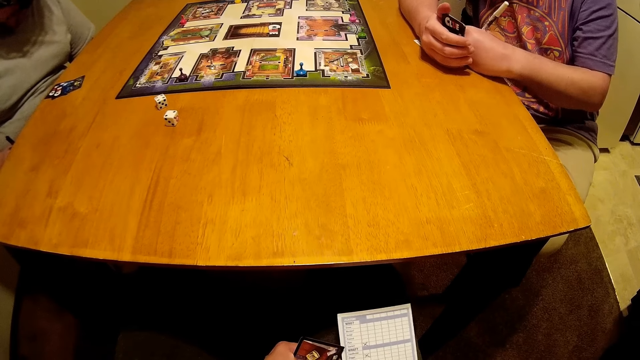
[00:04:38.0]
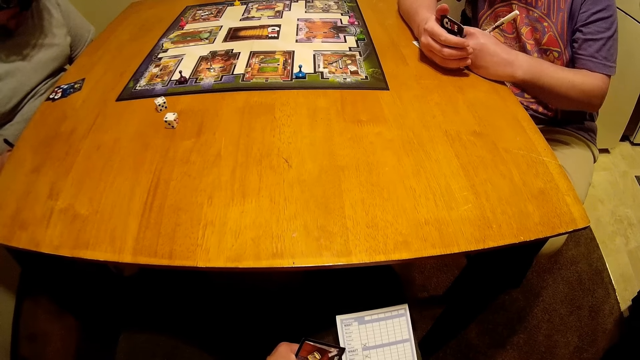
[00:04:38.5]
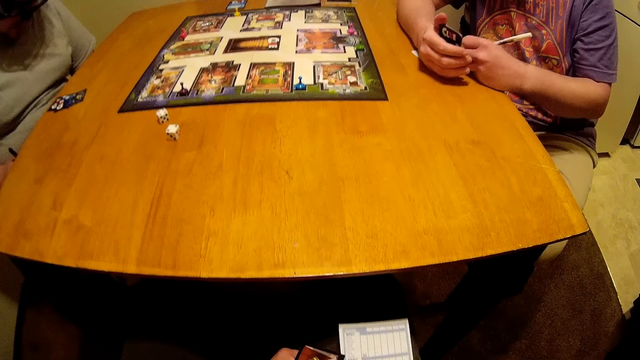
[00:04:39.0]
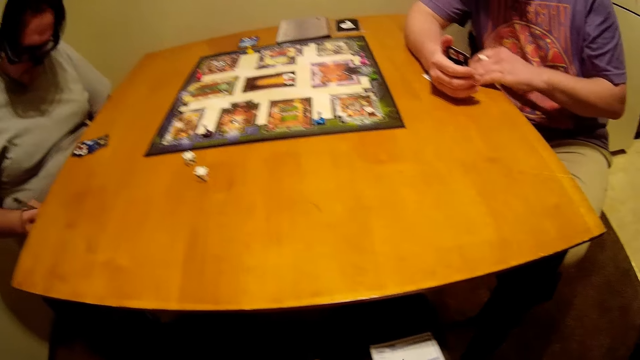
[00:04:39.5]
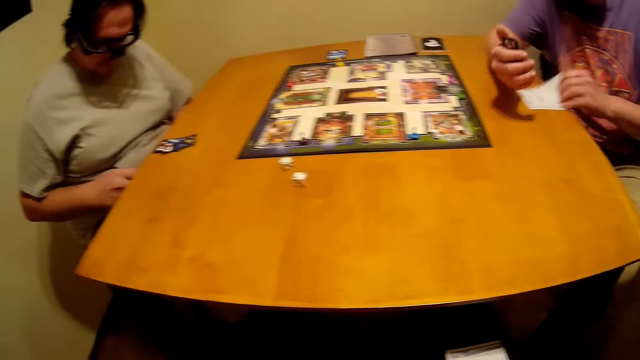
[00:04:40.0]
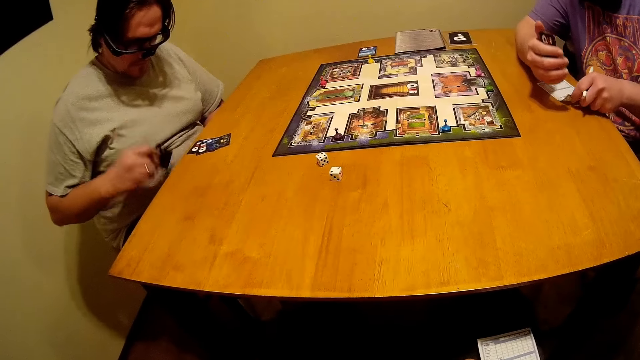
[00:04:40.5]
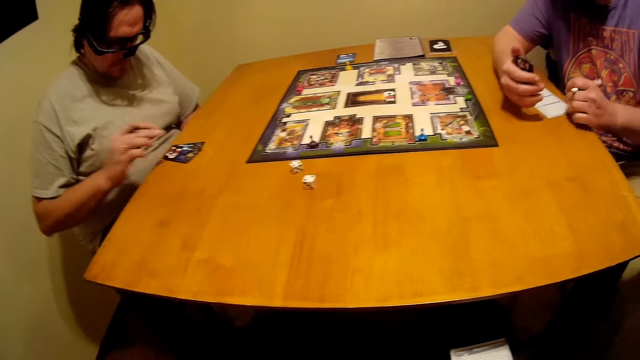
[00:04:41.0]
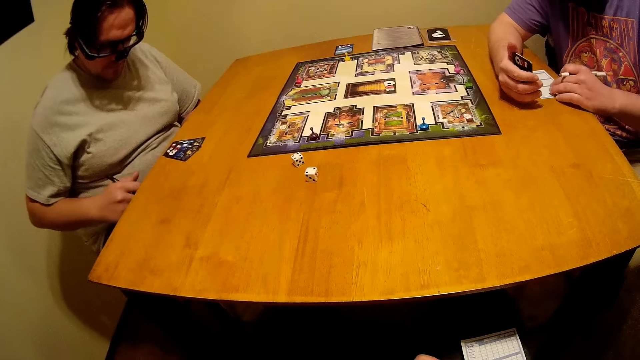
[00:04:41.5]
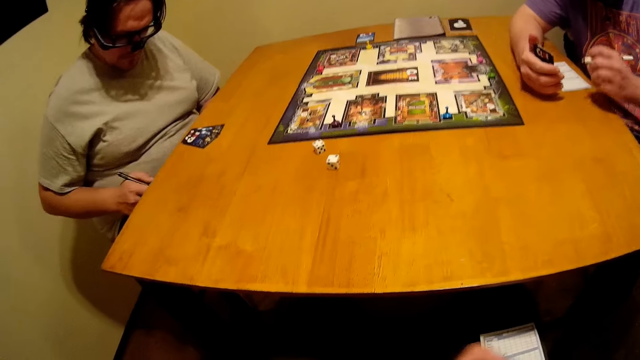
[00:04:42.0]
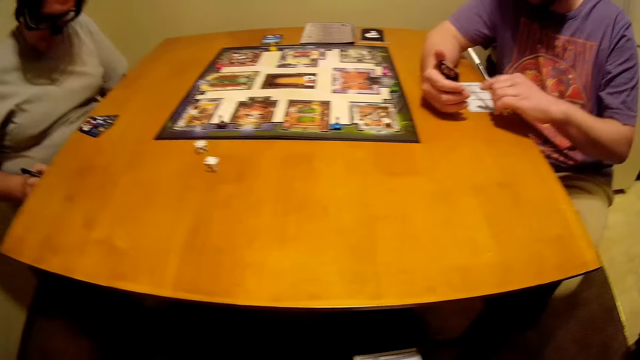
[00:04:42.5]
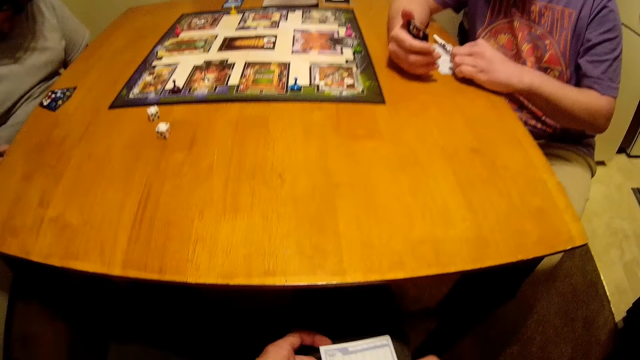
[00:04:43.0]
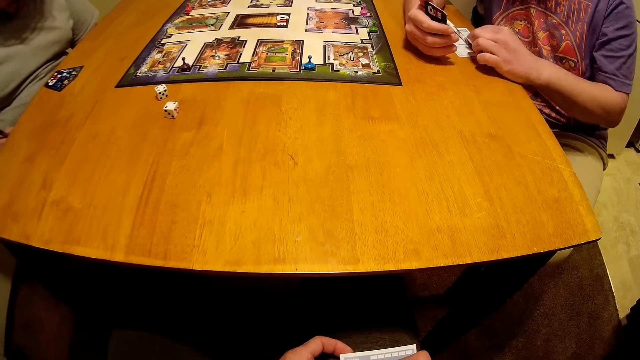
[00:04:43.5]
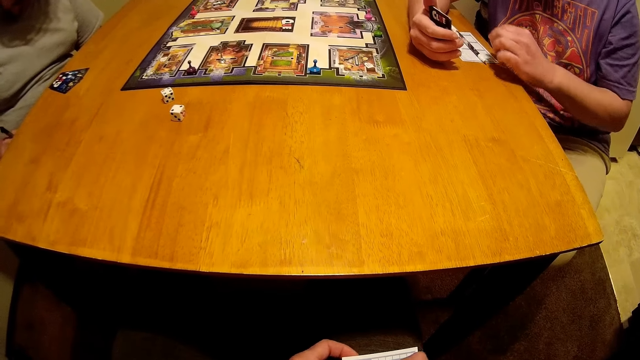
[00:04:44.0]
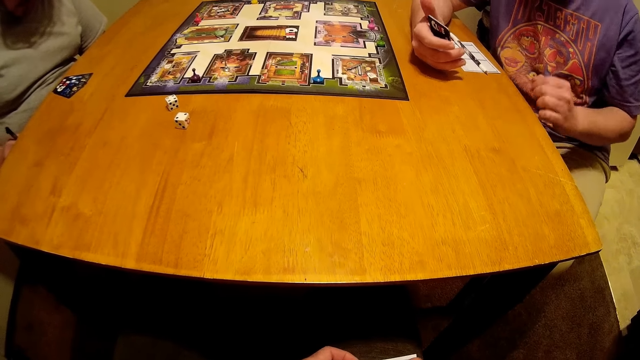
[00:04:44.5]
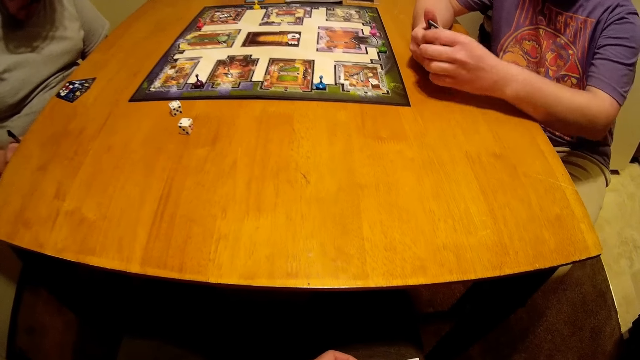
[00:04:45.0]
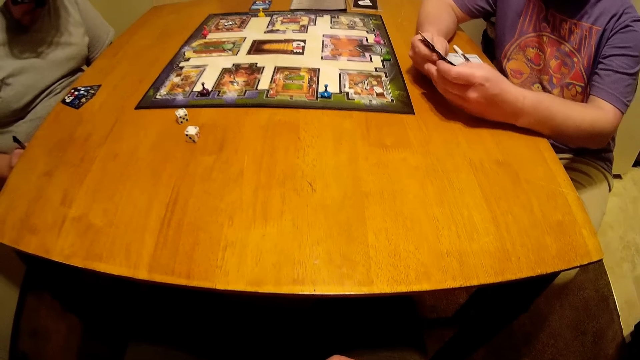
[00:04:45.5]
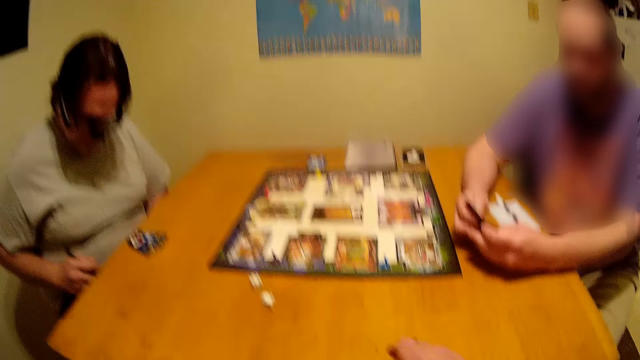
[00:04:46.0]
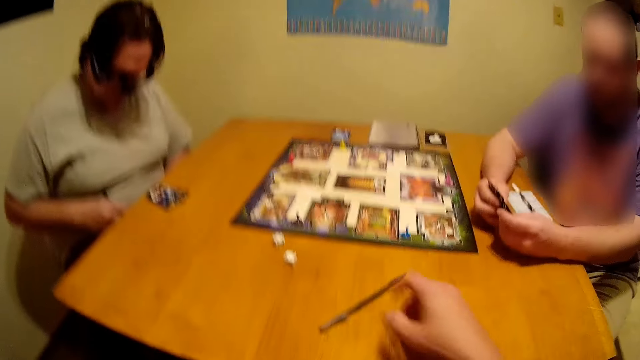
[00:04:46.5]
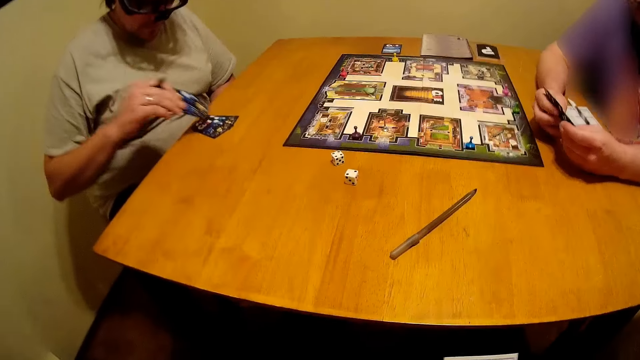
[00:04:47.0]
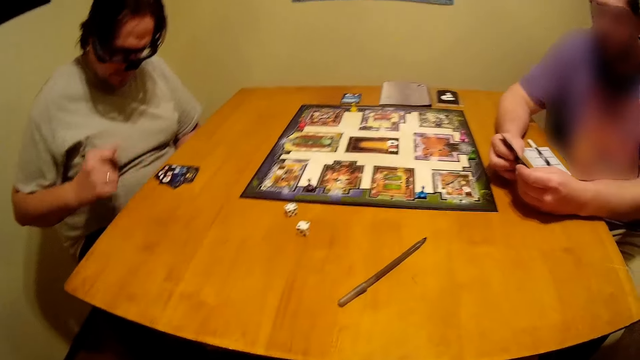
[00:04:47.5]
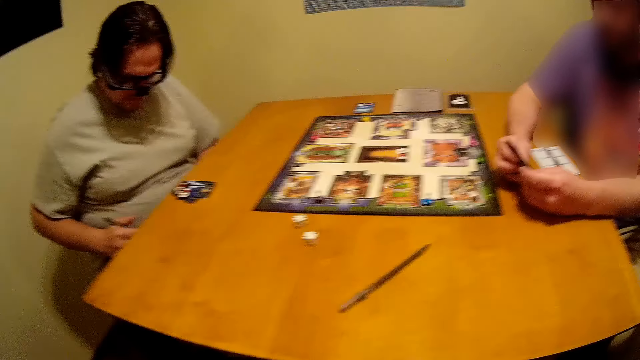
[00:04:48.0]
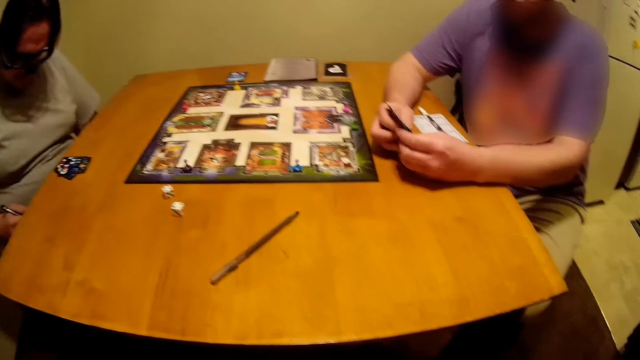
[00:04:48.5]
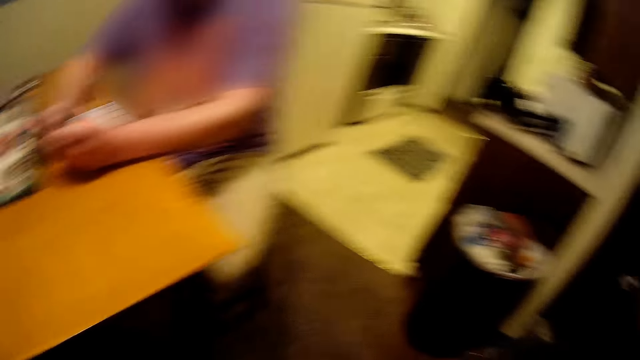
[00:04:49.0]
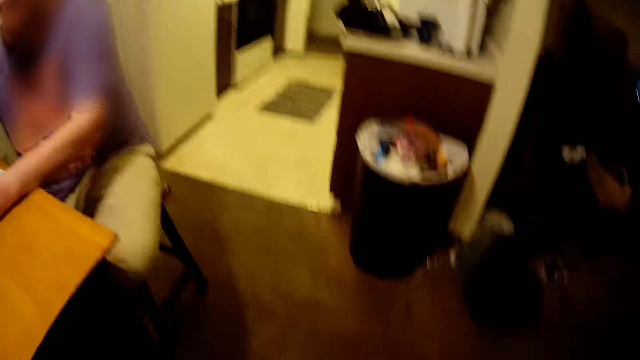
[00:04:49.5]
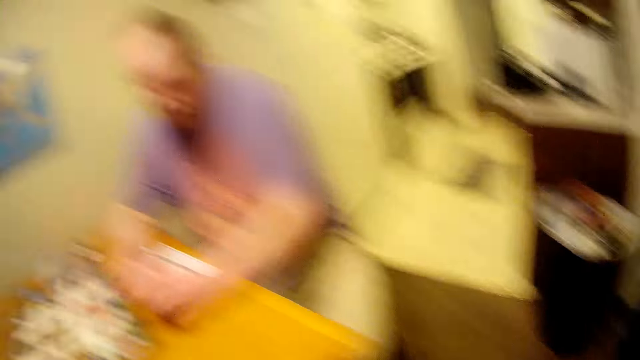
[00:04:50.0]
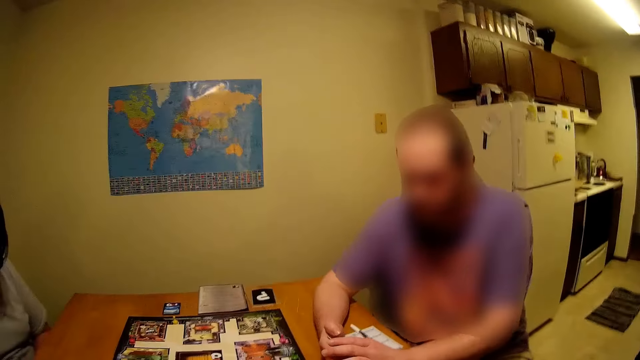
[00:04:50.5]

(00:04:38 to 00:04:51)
The camera wearer looks around. A man turns the paper. Another man picks up a card. The other man puts the card on the table. The camera wearer moves hands around. The other man moves hands under the table. The camera wearer writes on a paper with a pen. The first man puts the pen on the table. The other man writes on the paper with the pen. A third man arranges cards. The camera wearer looks around. They put the pen on the table. A fourth man picks up a card. The camera wearer looks around. The fourth man puts the card on the table. The fourth man moves a hand under the table. The camera wearer moves around.

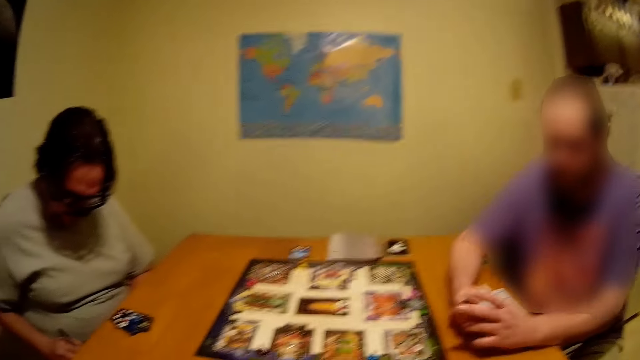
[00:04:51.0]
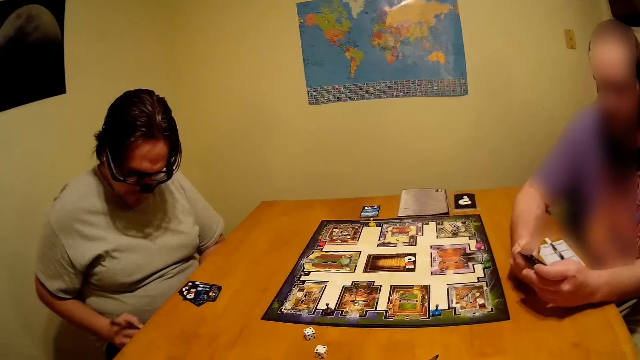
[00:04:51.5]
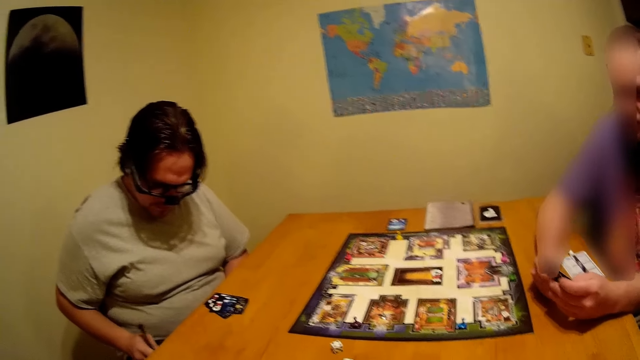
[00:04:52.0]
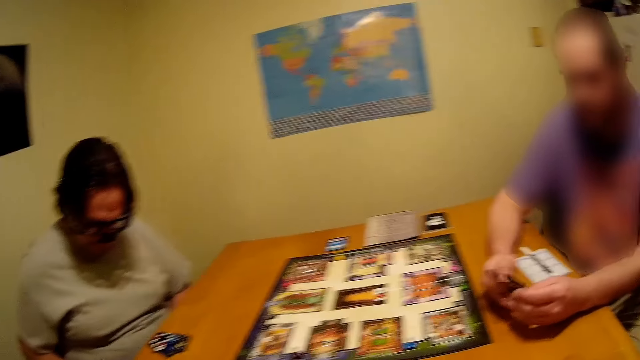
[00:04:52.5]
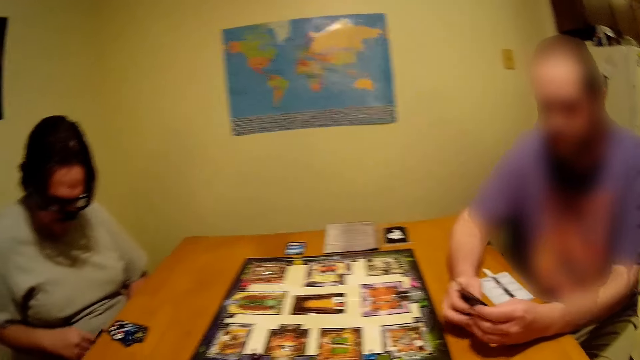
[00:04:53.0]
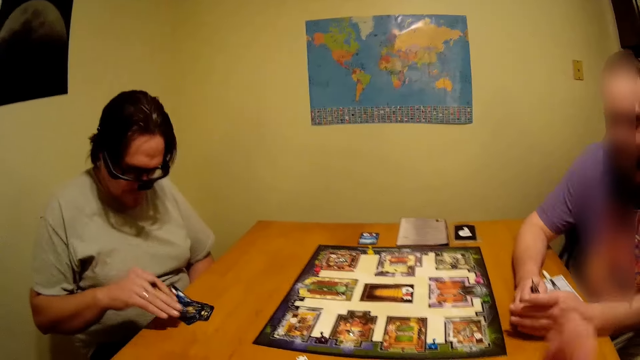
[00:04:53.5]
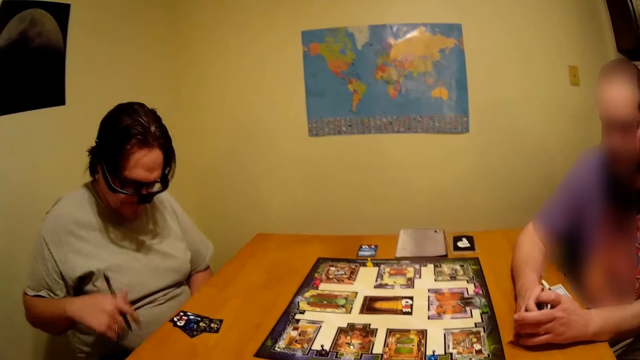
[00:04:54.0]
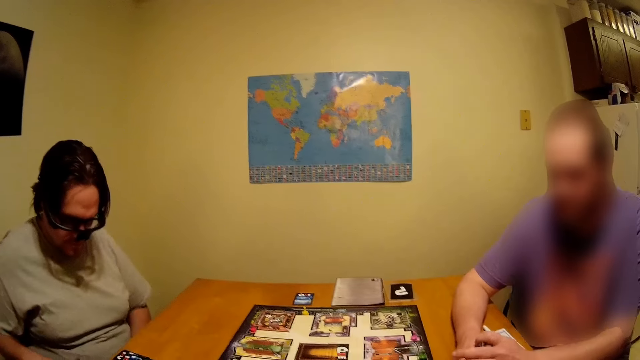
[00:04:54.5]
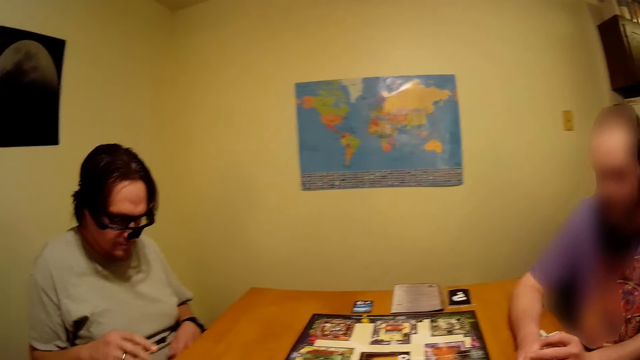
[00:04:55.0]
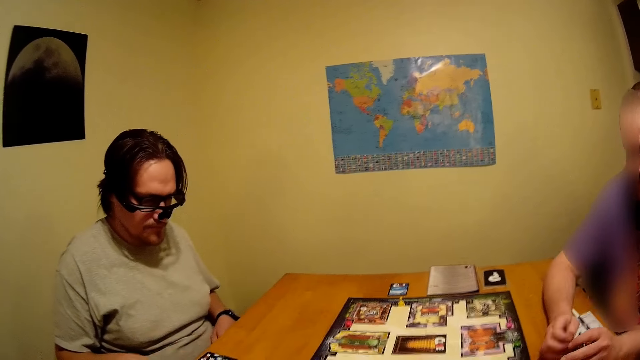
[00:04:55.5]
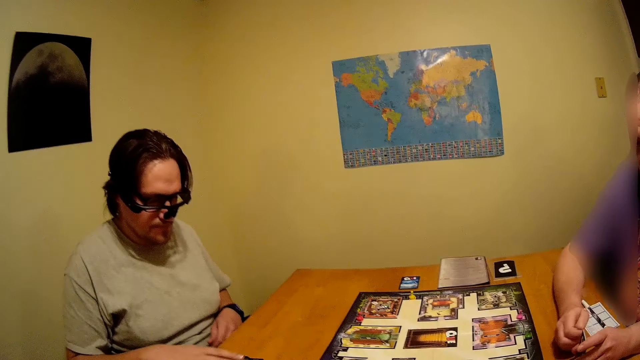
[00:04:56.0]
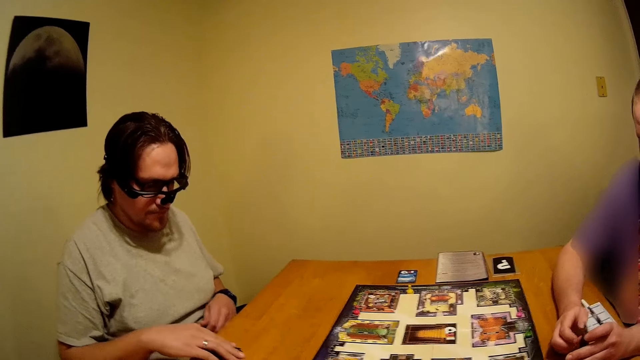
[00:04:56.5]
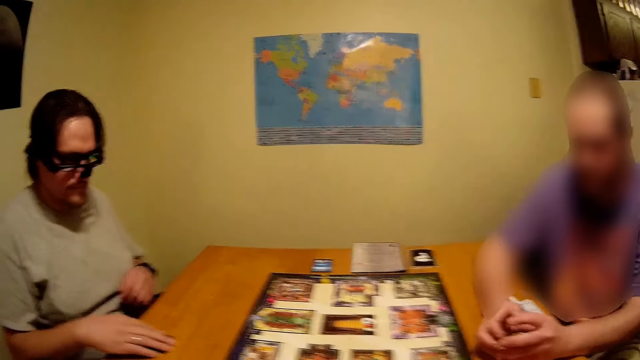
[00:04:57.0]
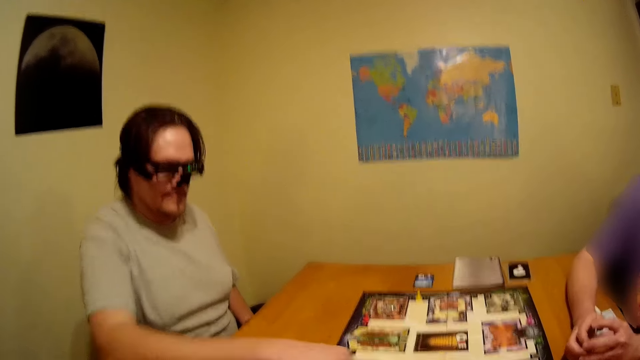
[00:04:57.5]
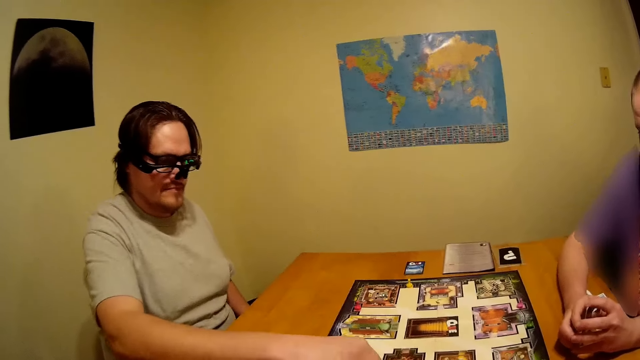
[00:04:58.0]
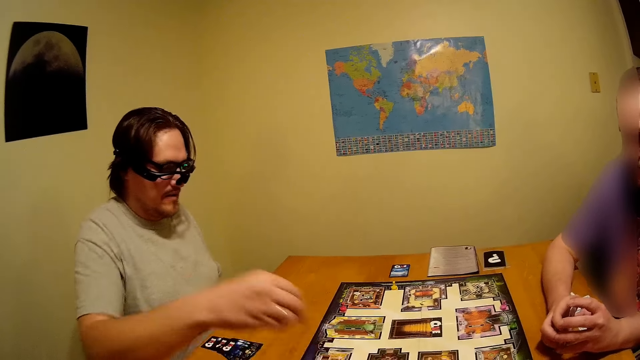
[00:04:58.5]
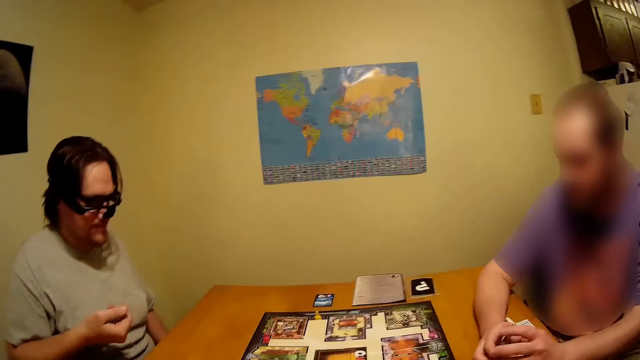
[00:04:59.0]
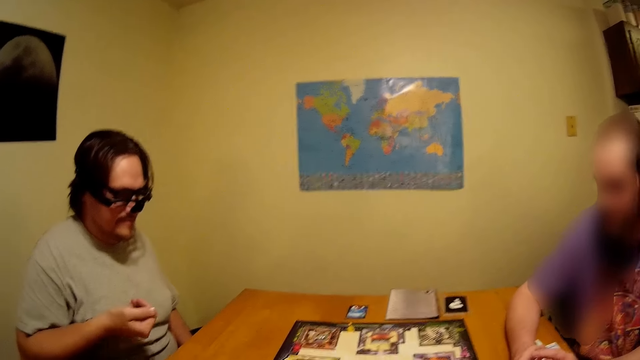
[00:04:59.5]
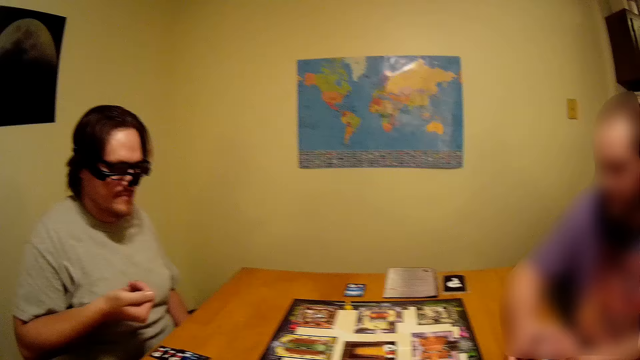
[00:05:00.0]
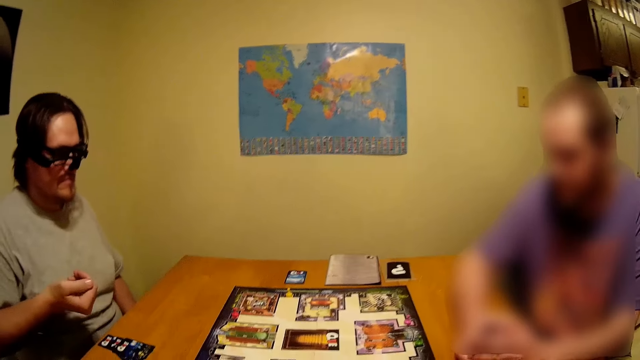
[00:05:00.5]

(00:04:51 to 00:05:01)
A man writes on a paper with a pen. The camera wearer looks around. The man picks up a card. The man puts the card on the table. The camera wearer rubs hands together. The man moves a hand under the table. The camera wearer looks around. The man puts the pen on the table. Another man hits the cards on the table. The first man moves cards on the table. The first man picks up dice on the table and shakes the dice.
